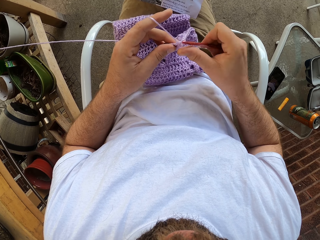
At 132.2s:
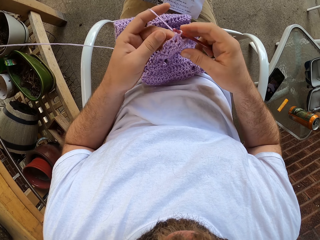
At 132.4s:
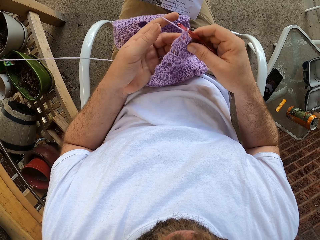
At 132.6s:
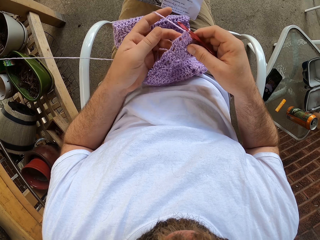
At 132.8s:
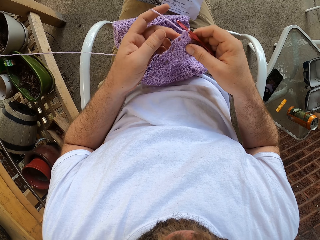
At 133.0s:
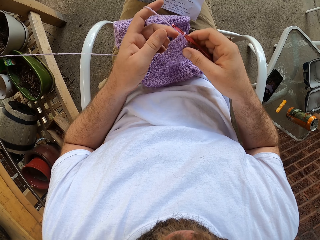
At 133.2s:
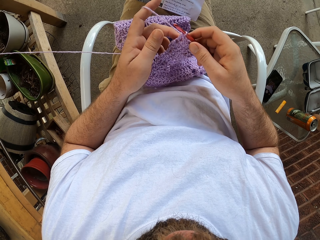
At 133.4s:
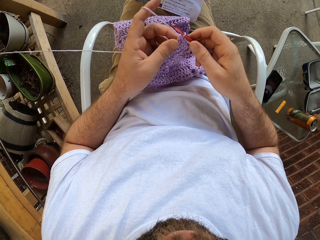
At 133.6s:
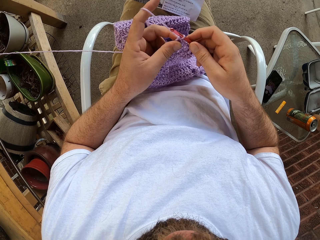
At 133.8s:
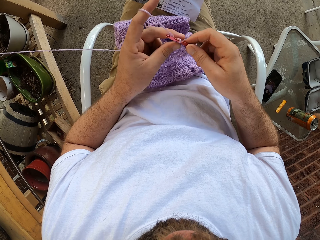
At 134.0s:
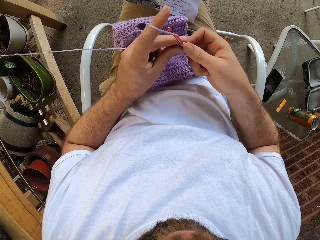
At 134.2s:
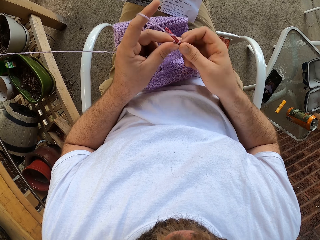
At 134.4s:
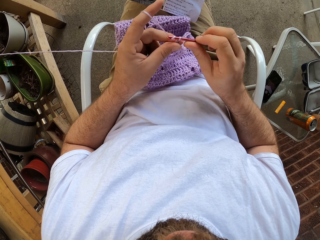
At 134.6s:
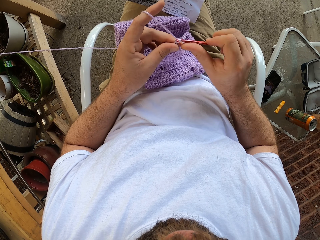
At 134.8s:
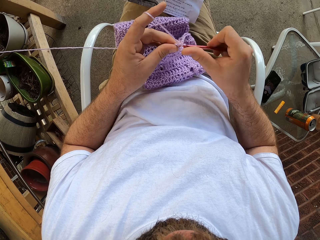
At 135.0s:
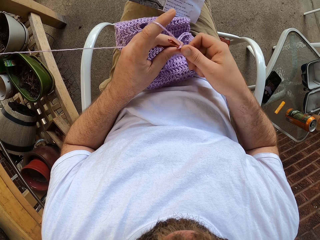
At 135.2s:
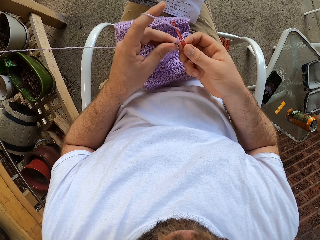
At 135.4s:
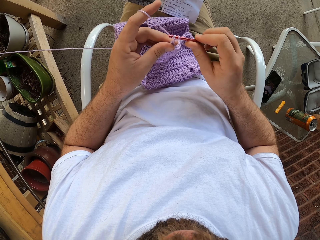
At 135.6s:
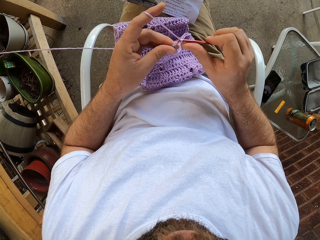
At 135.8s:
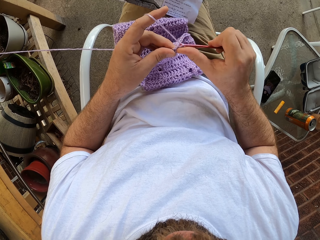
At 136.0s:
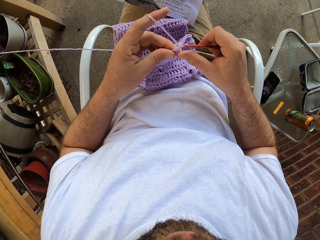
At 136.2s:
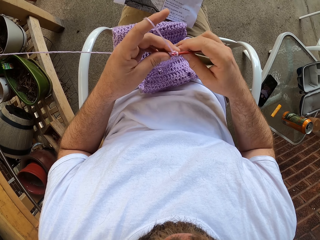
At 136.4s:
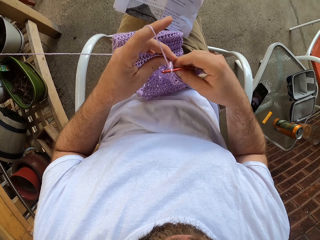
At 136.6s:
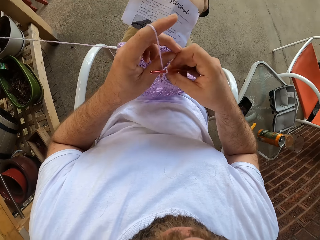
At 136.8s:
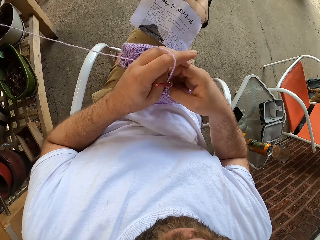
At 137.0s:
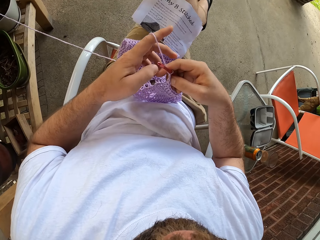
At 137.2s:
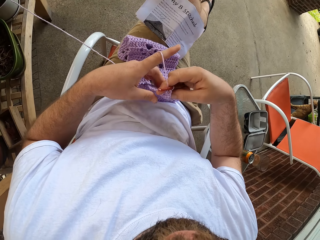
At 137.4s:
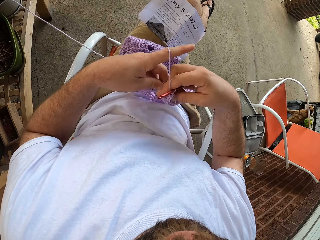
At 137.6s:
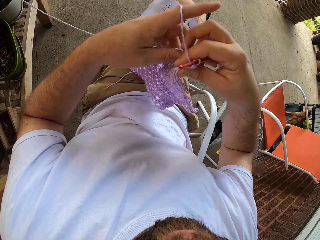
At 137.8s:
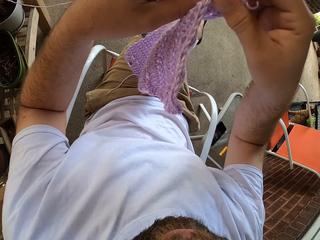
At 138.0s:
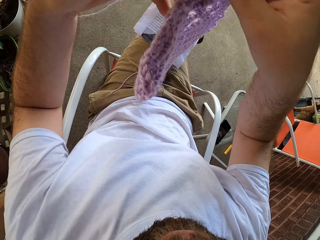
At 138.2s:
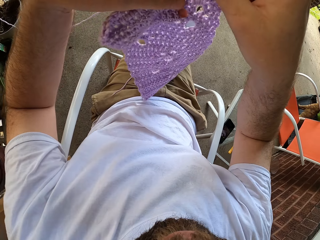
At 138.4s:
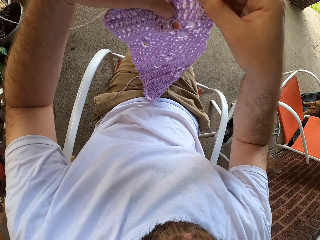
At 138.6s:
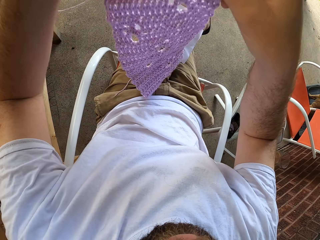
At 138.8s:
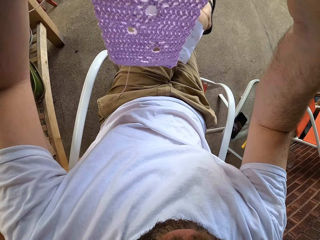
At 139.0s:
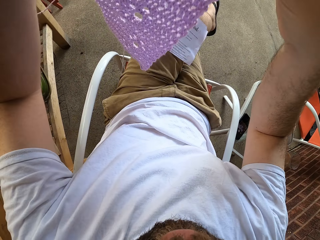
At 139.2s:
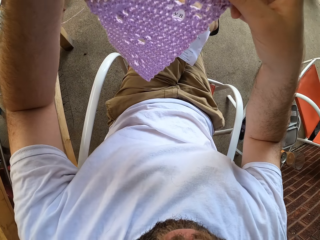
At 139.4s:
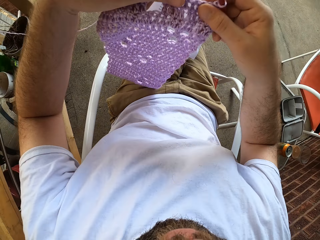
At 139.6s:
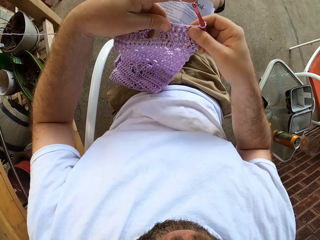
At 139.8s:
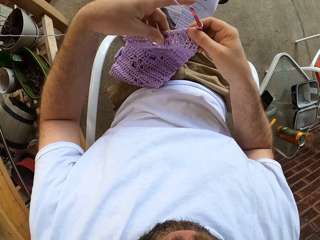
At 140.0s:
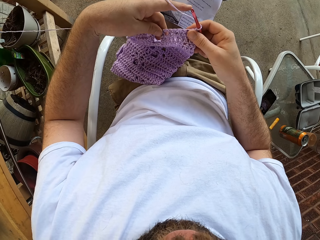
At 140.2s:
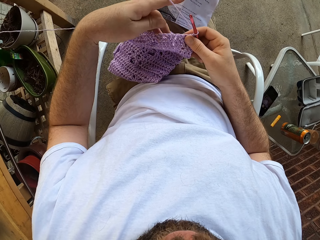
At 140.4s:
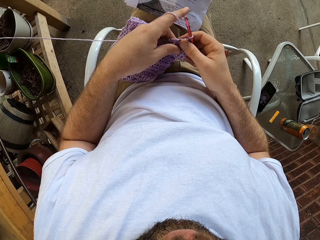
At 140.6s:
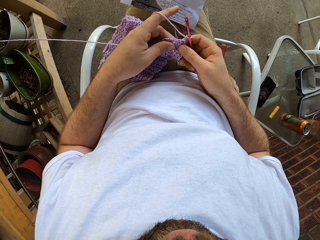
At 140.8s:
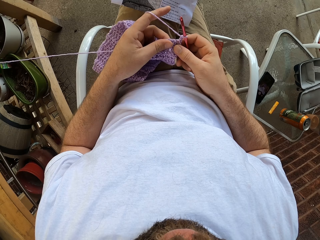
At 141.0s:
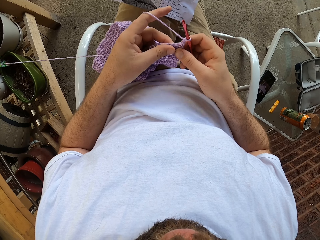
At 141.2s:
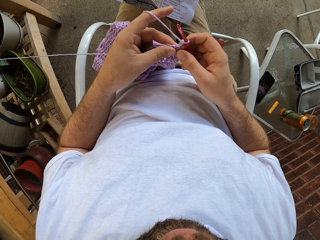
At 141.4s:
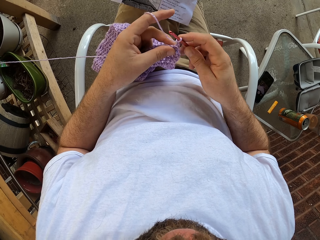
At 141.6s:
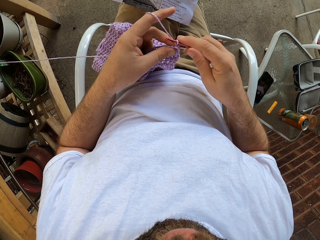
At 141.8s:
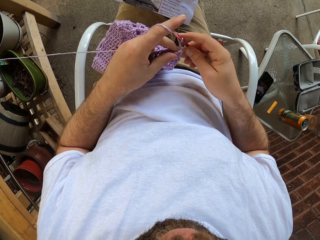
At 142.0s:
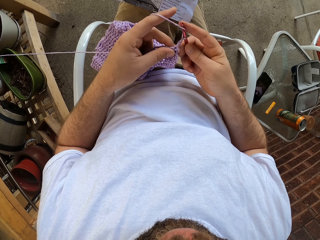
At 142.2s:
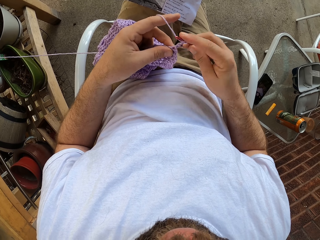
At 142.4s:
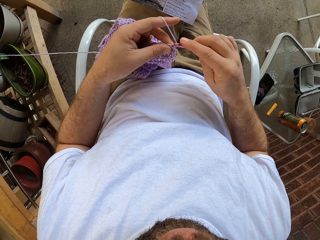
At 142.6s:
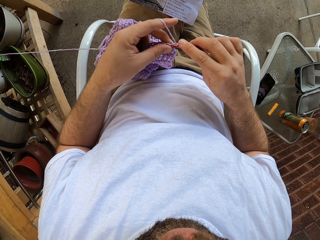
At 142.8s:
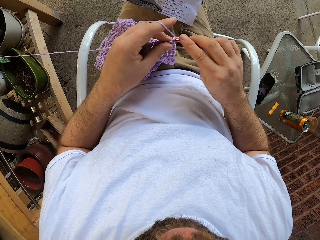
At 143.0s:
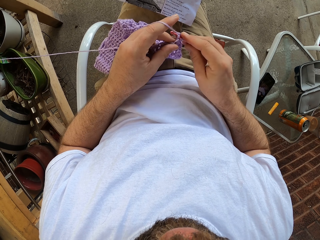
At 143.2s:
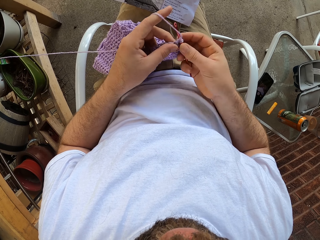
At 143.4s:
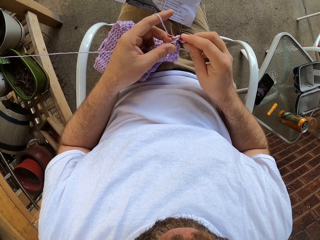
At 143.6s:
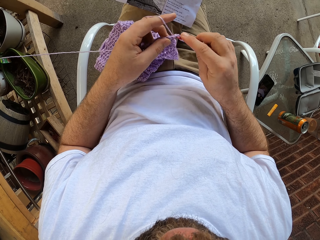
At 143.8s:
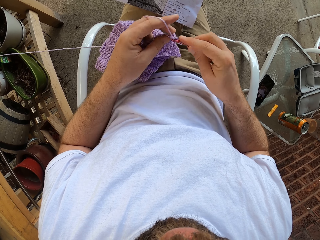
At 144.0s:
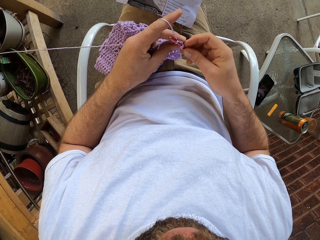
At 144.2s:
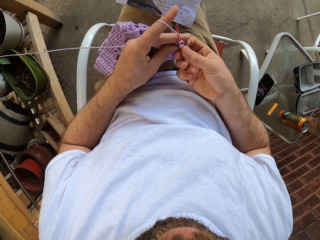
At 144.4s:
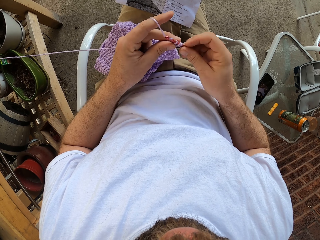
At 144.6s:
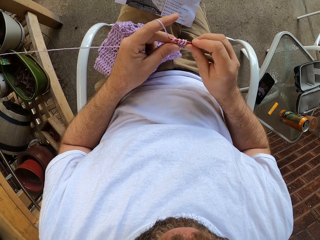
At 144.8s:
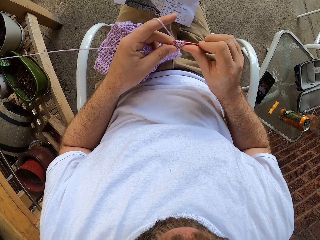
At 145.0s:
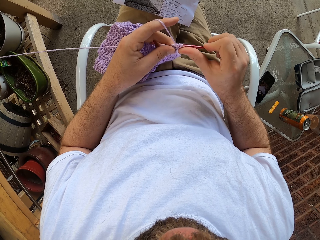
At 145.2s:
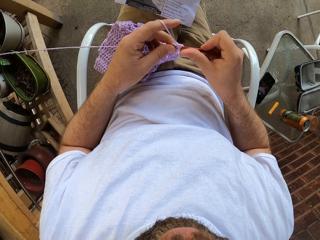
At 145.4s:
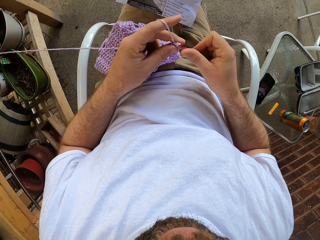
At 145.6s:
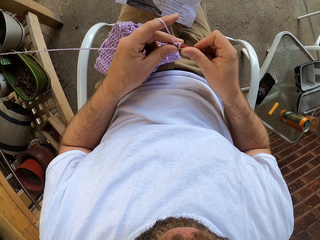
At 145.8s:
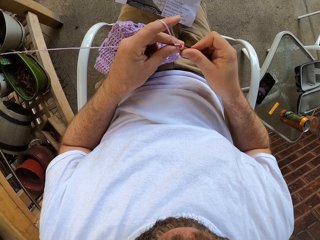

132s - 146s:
The camera wearer checks the fabric. He turns the knitted garment in his hands, lowers the knitted garment to his legs and knits the yarn into the knitted garment with the knitting pin.

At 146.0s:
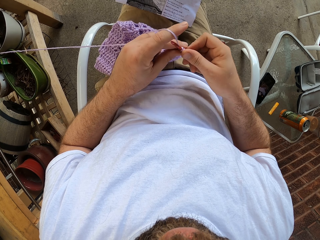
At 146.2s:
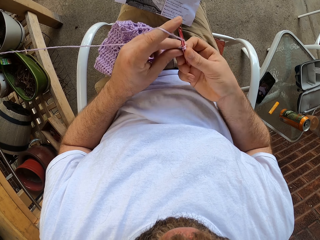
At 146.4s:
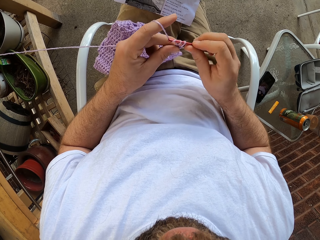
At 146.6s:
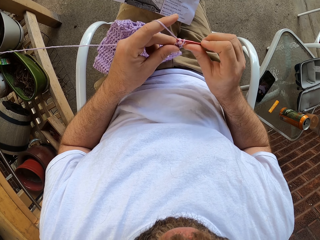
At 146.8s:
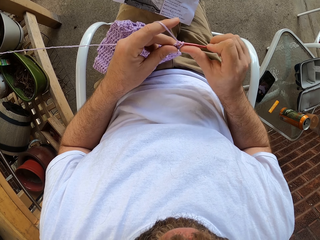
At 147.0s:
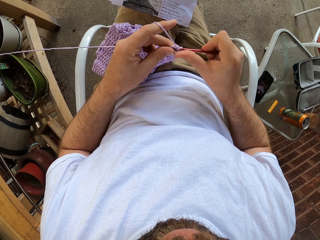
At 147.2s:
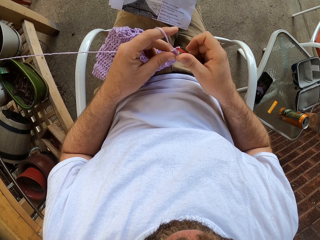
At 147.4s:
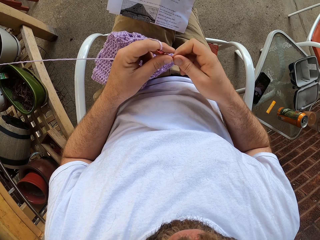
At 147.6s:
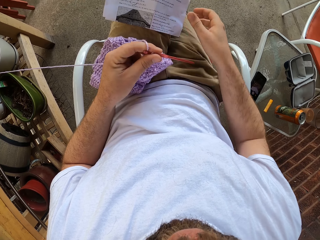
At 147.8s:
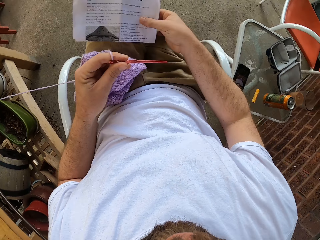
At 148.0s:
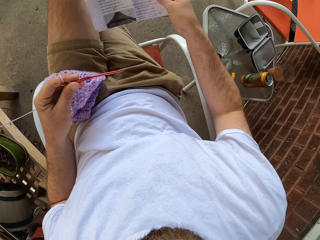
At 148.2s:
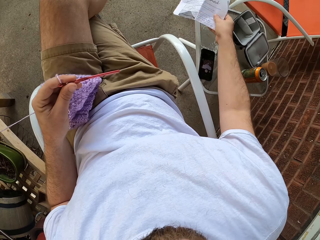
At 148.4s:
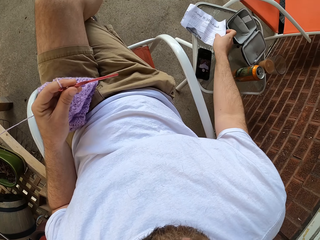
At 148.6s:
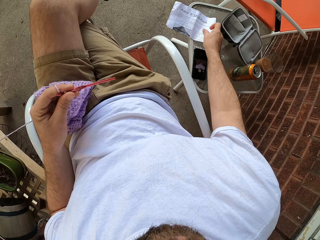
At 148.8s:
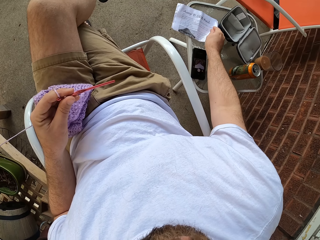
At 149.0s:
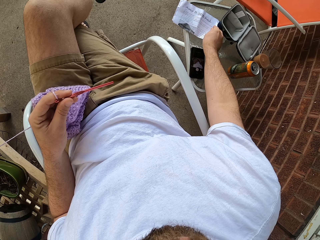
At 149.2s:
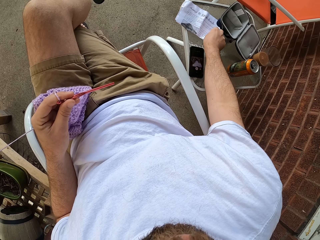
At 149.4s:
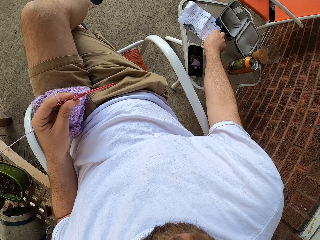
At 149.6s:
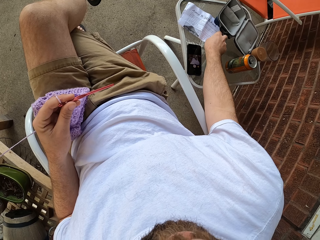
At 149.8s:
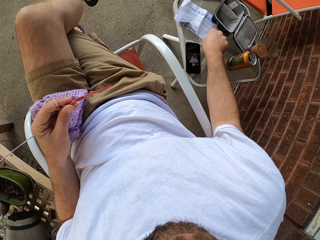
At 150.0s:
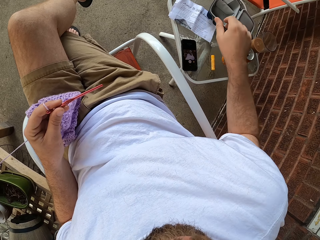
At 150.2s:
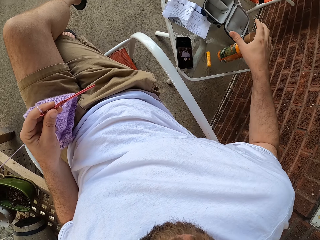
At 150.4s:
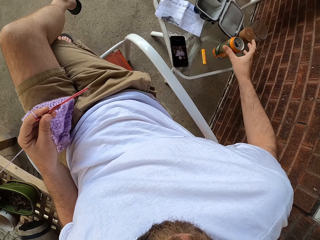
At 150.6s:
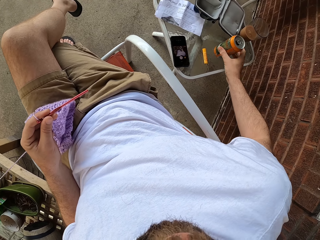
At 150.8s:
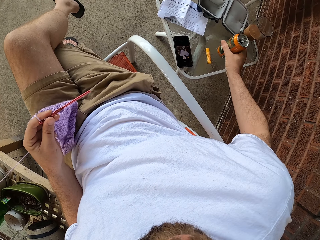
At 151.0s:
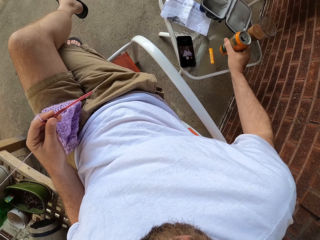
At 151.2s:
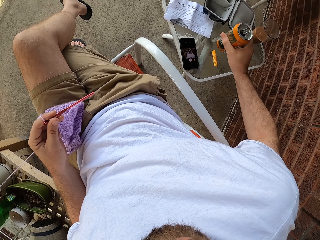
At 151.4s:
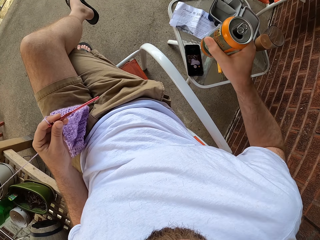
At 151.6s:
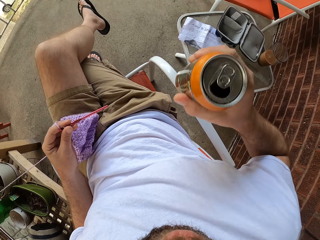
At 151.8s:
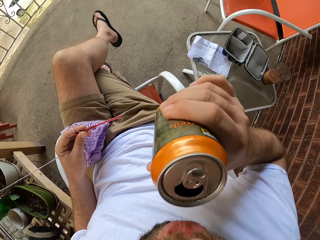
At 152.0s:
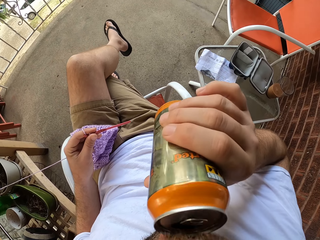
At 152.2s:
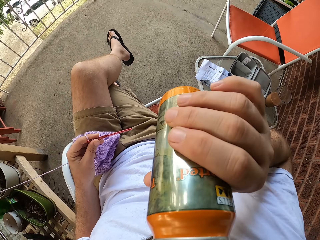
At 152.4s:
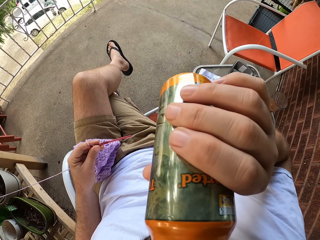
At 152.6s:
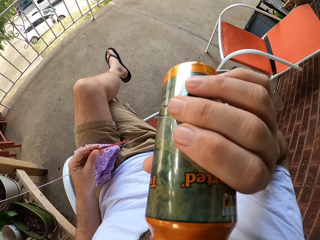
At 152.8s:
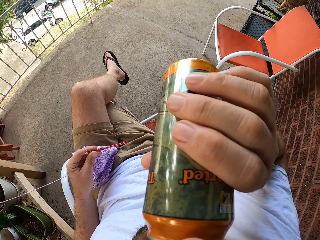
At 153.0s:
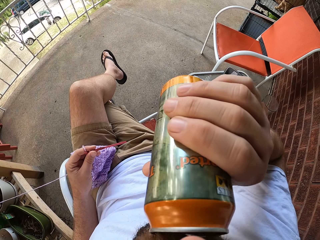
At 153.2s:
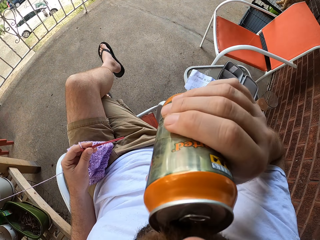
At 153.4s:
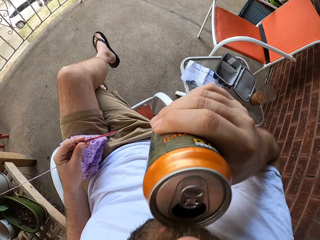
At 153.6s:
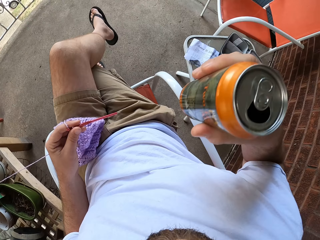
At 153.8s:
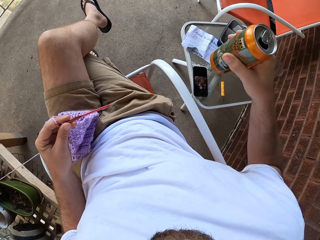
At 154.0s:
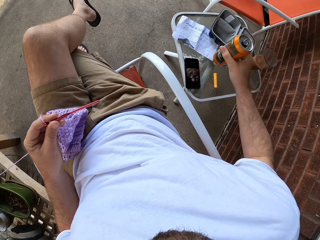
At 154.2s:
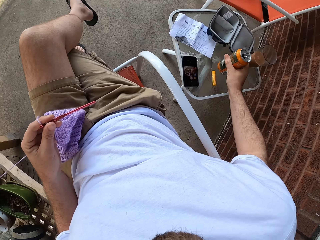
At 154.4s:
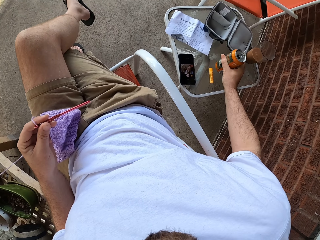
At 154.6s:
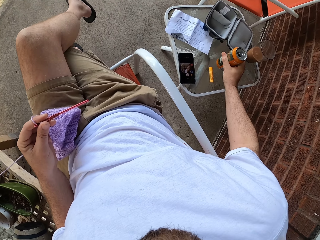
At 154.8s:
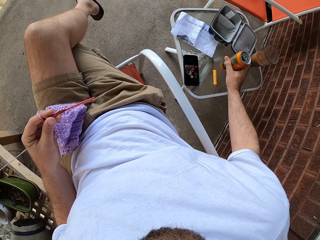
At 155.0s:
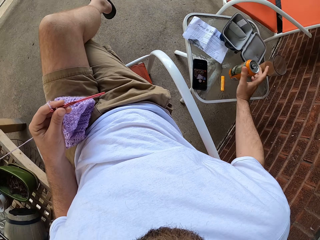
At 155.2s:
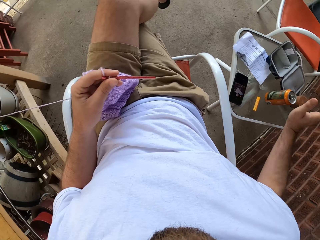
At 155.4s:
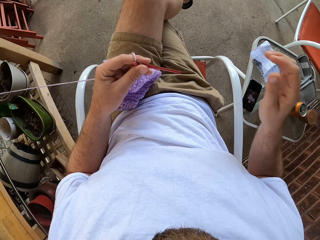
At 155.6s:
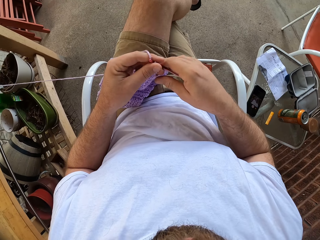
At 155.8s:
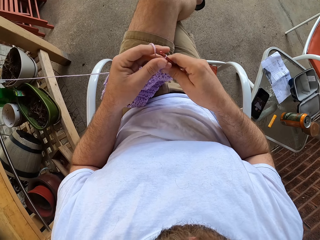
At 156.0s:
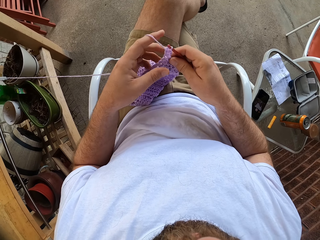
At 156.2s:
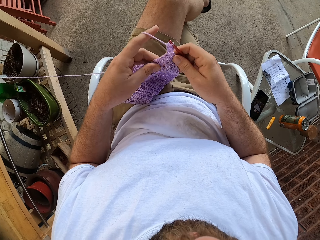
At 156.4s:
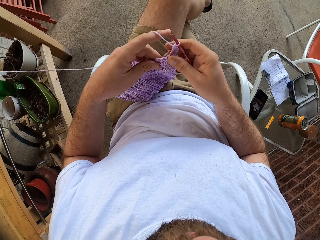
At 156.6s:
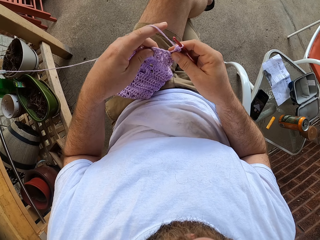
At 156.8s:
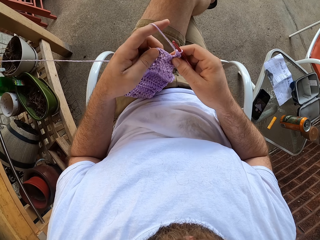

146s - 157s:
The camera wearer removes the paper from his leg with his right hand. He places the paper beneath a small kit bag on the table with his right hand. He picks up a can drink from the table with his right hand. He drinks from the can. He drops the can drink on the table with his right hand.
